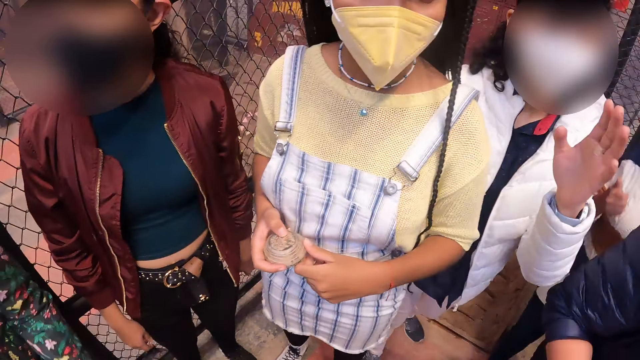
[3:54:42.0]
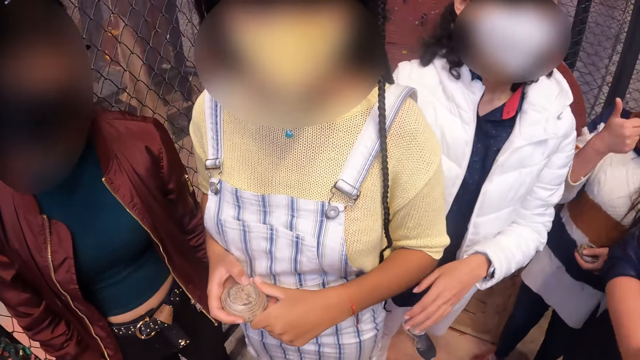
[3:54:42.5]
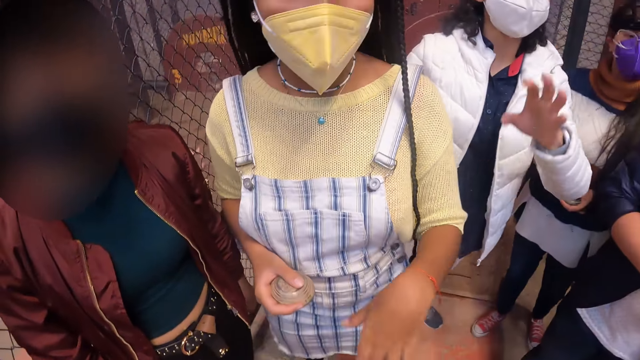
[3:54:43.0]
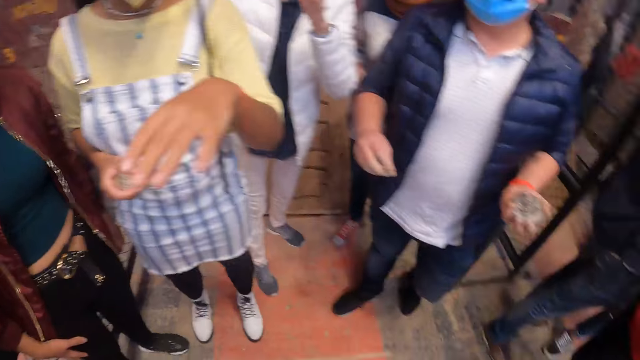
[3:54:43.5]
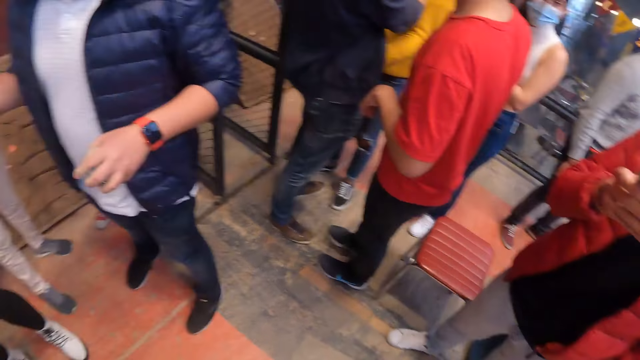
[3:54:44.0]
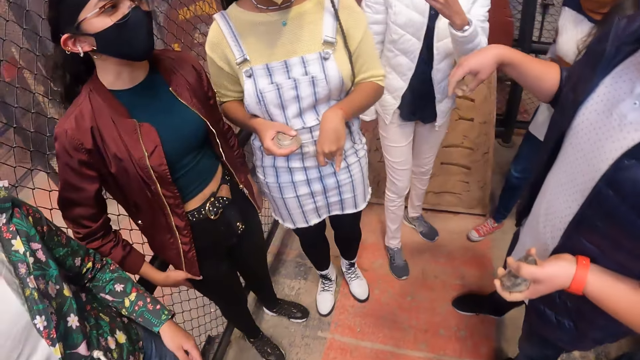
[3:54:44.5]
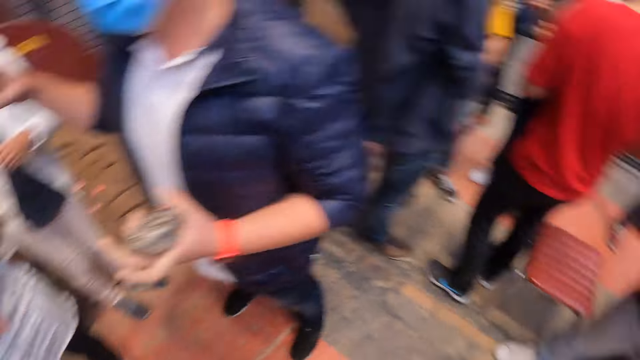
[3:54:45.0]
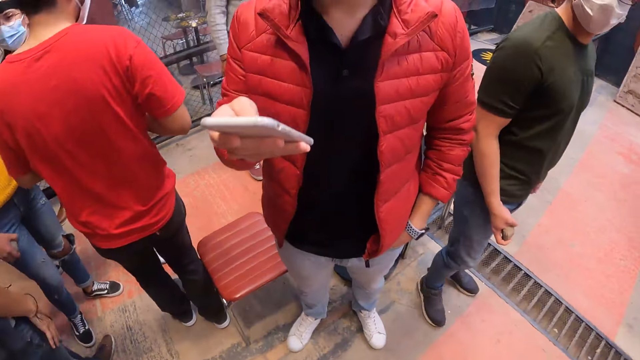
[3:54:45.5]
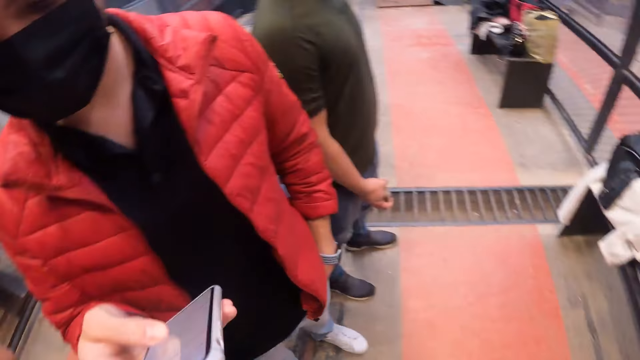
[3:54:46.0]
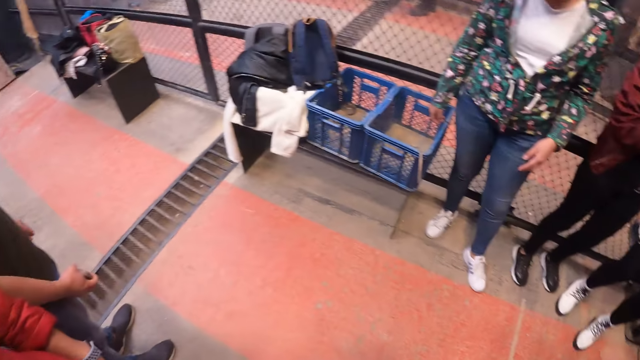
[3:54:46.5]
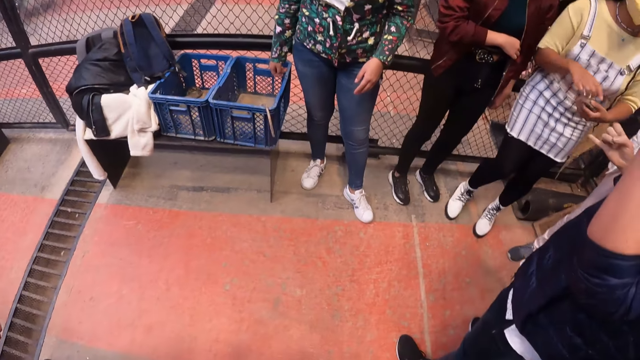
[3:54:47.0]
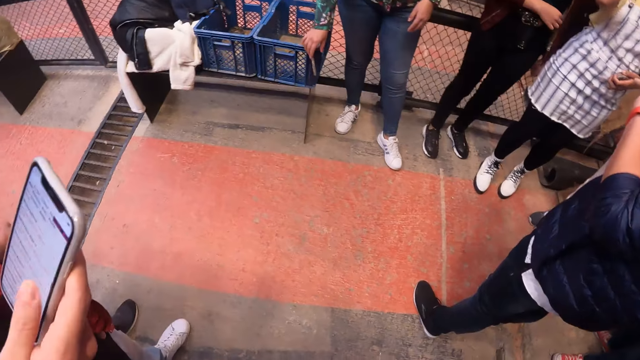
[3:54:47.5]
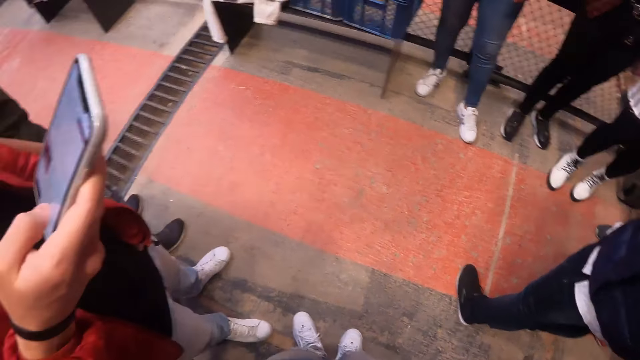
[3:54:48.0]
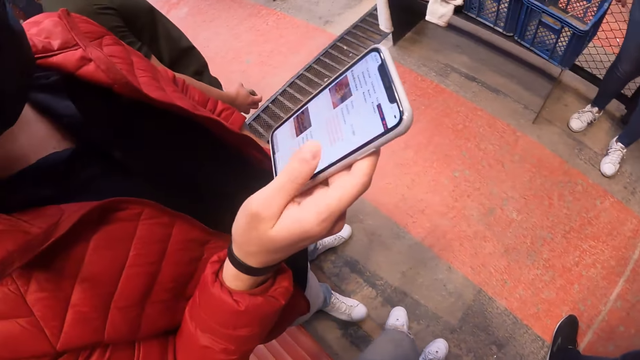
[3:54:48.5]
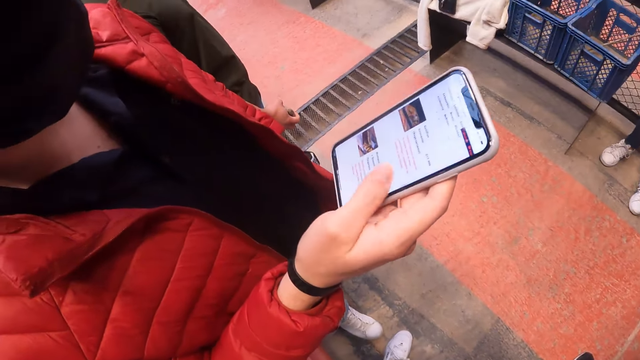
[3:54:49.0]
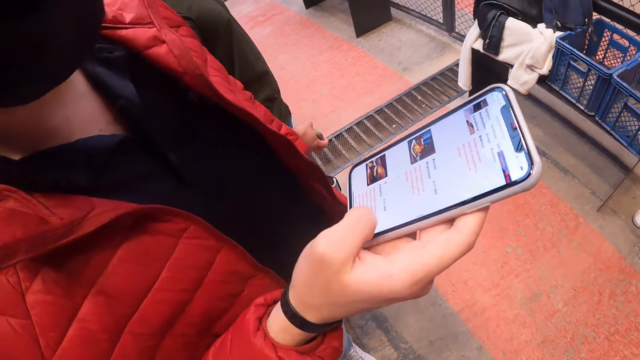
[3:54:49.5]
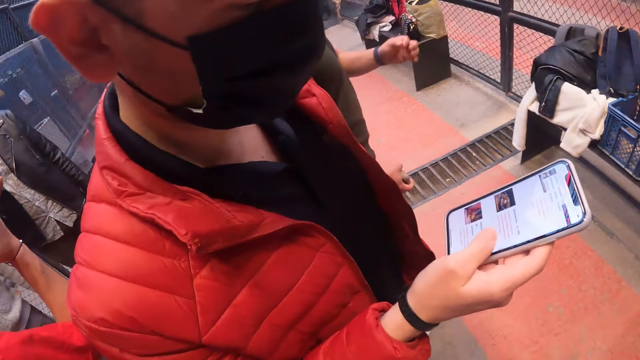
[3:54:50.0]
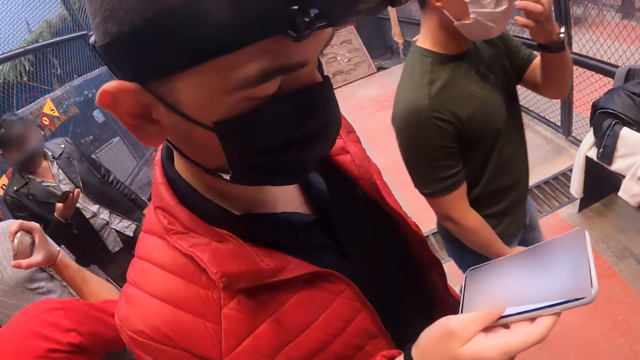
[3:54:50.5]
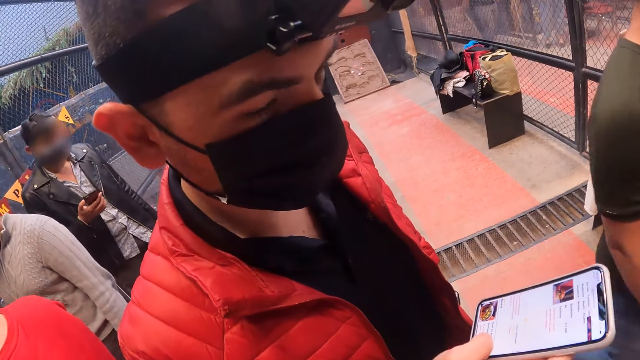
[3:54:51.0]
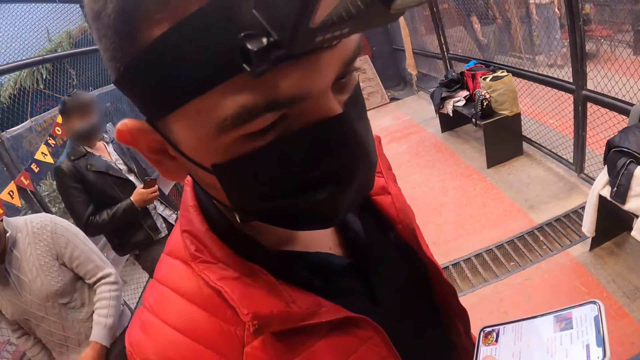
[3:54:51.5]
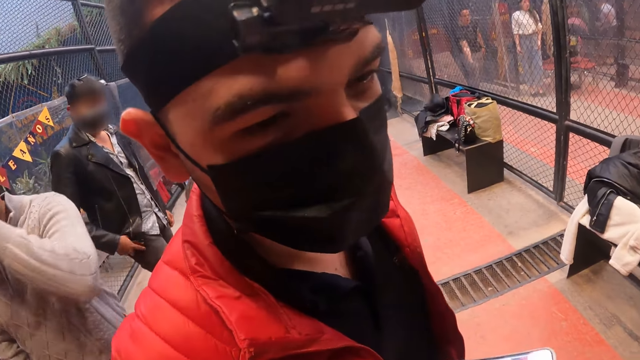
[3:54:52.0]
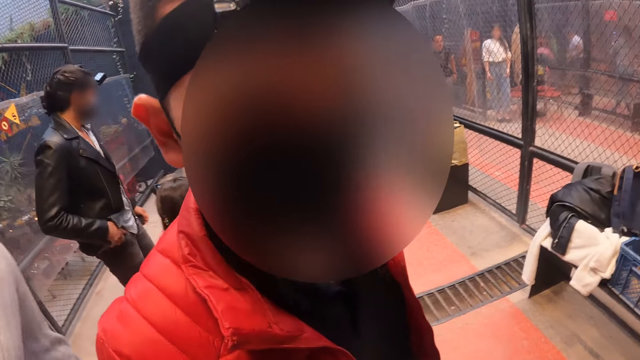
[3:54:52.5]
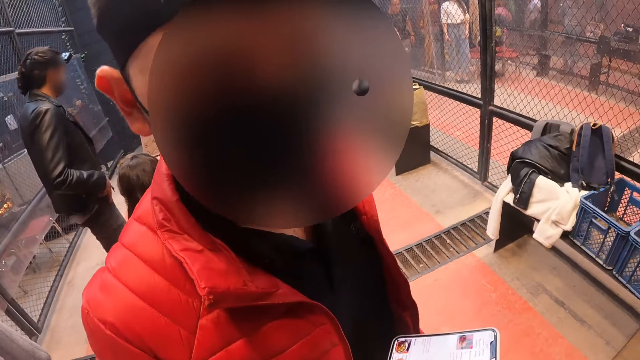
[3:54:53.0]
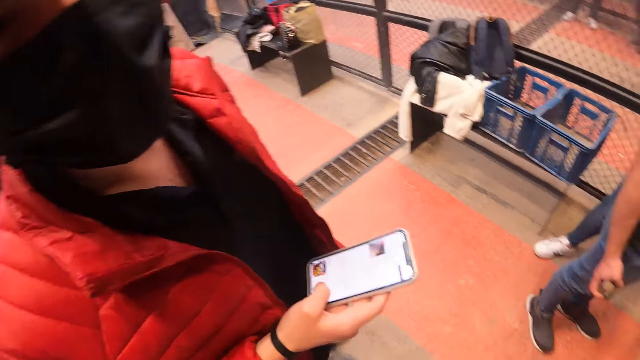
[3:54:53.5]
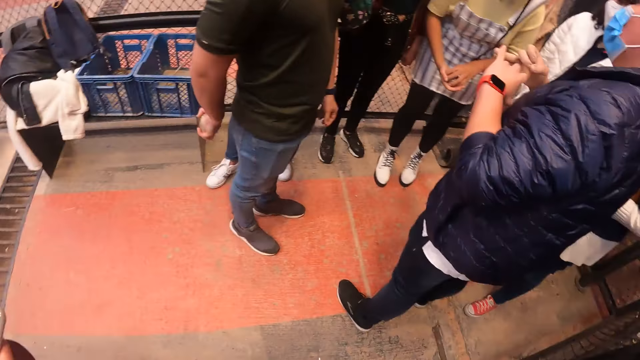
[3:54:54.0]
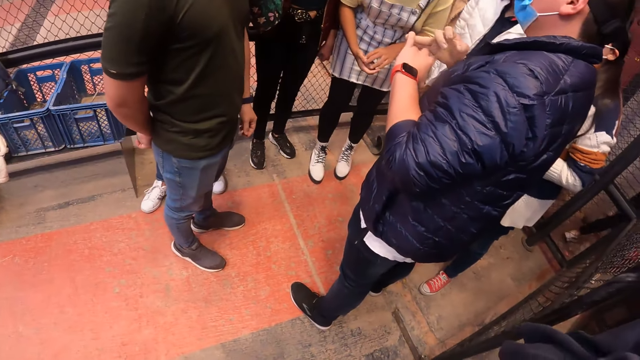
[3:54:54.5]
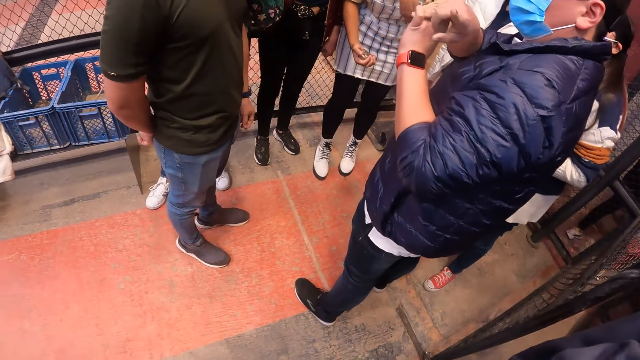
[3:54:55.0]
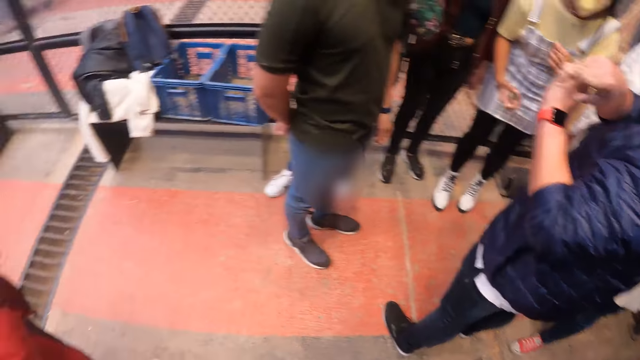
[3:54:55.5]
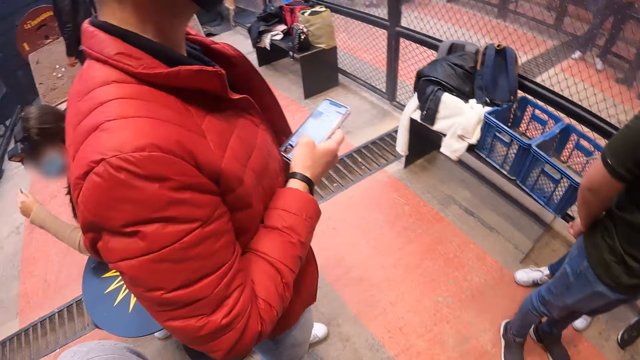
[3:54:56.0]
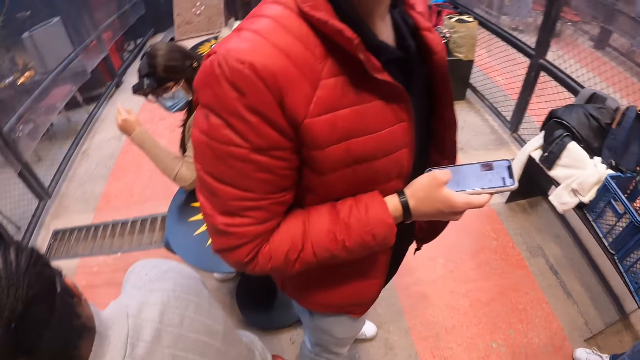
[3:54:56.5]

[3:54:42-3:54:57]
A woman interacts with the camera wearer and the group. A man operates the phone. Another man interacts with a group of women. A third man adjusts a facemask on his face with his left hand. The camera wearer interacts with the second man. A fourth man interacts with the group.

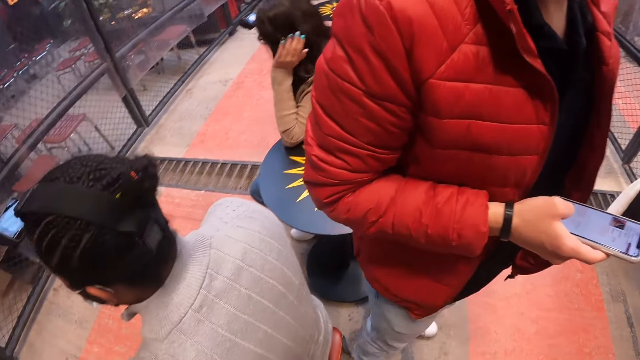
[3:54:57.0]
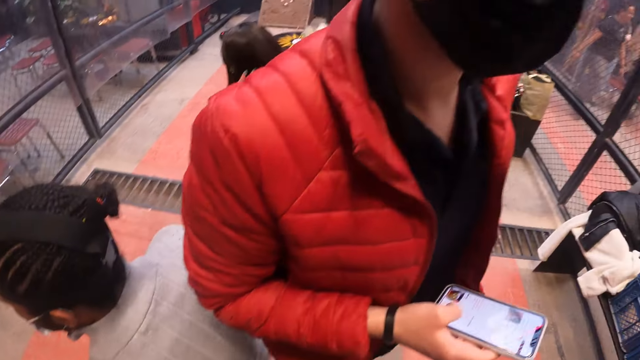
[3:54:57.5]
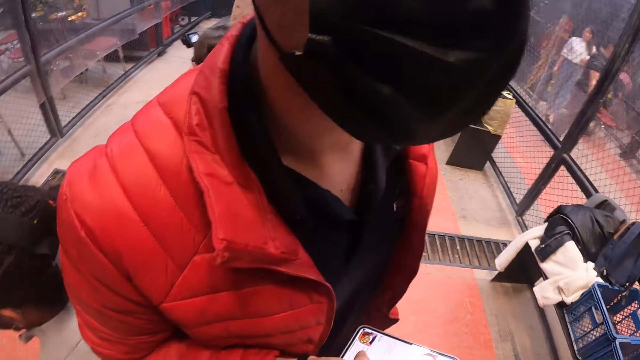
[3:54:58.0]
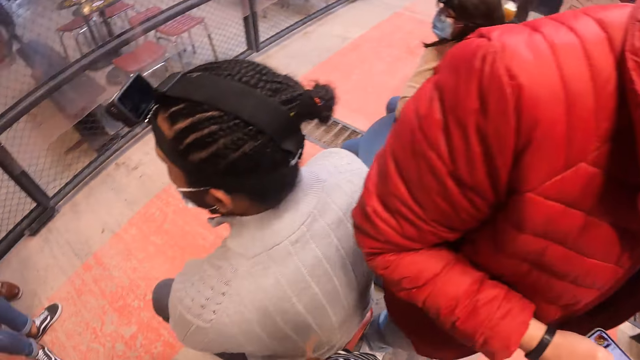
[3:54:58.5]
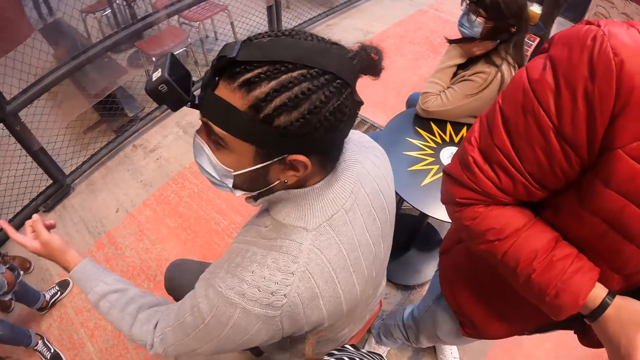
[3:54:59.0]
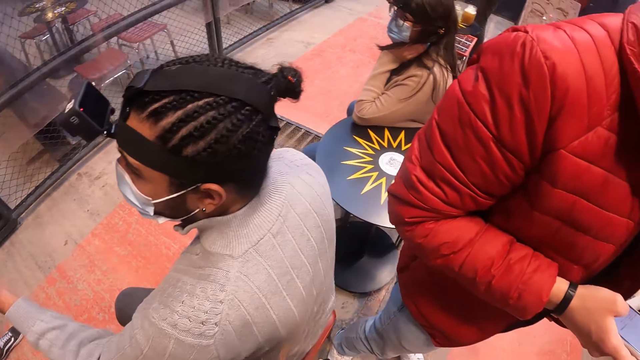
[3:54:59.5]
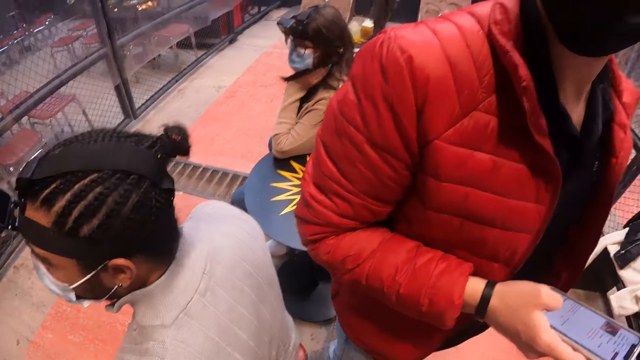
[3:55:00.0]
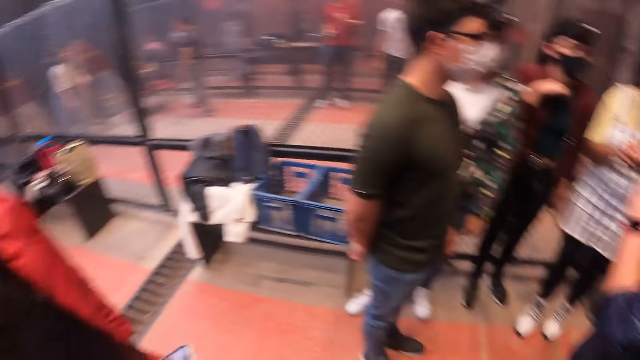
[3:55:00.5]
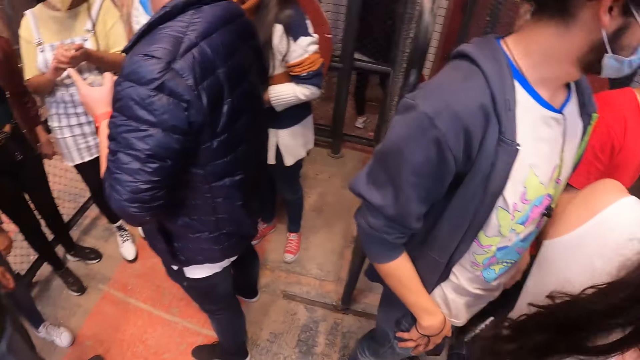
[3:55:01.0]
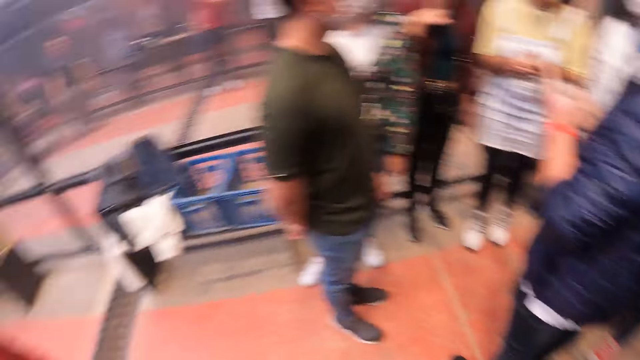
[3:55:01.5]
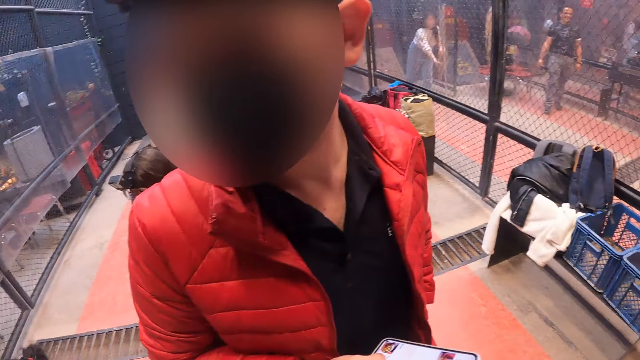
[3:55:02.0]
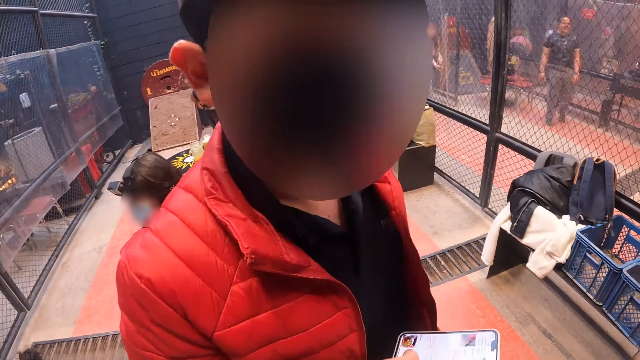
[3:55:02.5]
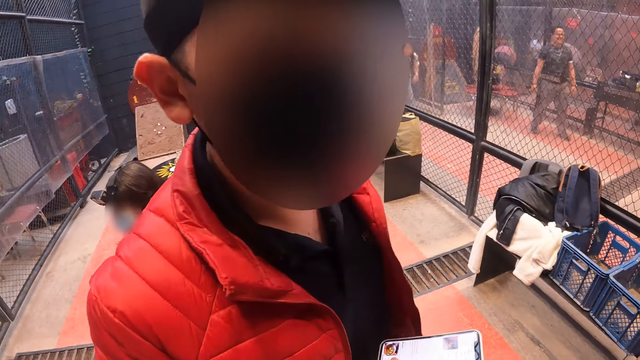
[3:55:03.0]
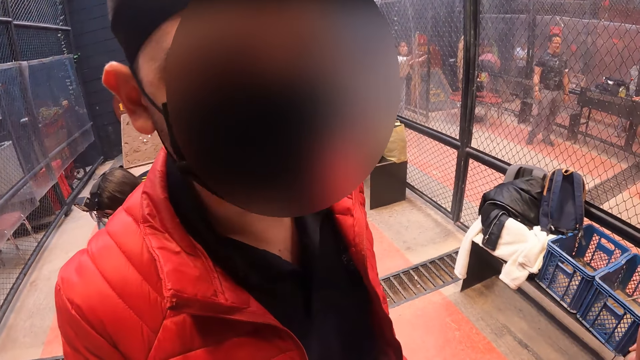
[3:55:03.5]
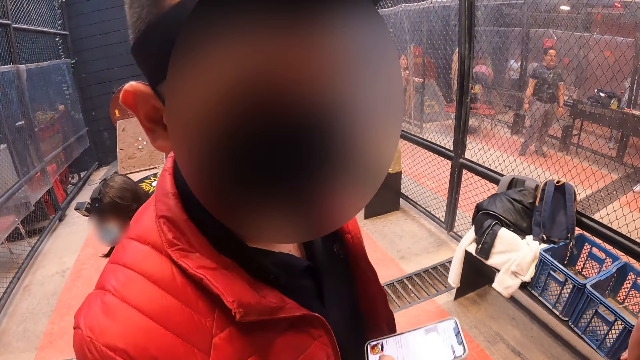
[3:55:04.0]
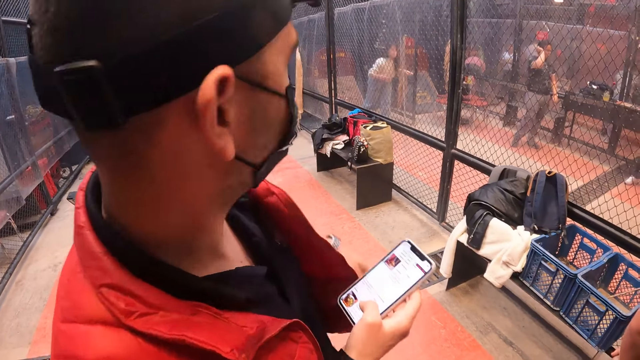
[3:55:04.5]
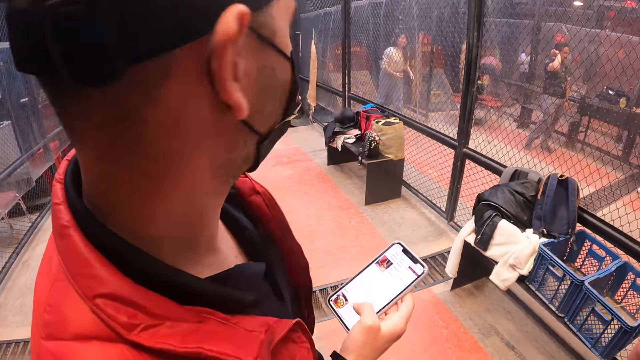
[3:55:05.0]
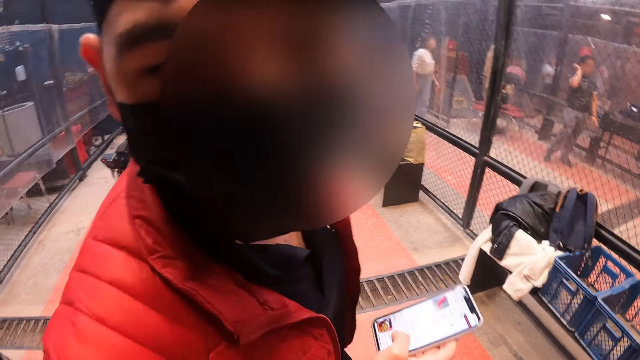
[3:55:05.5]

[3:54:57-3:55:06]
The camera wearer looks around. A male interacts with the camera wearer.
